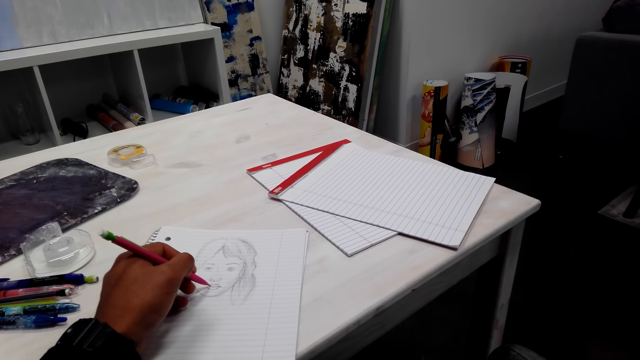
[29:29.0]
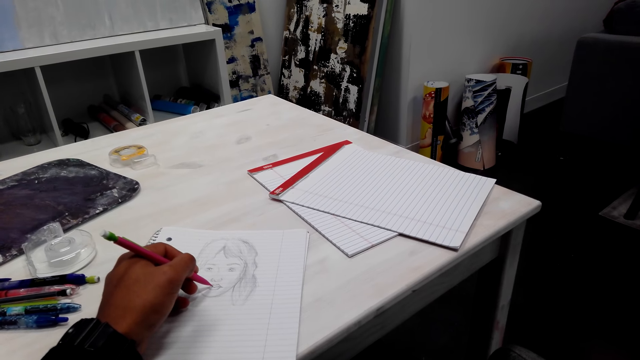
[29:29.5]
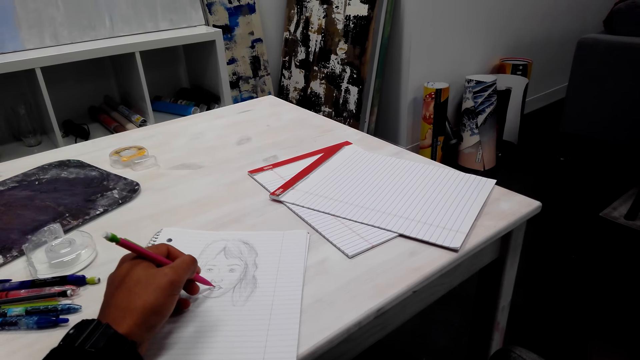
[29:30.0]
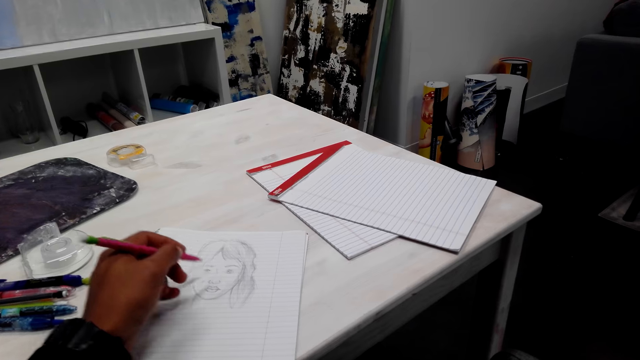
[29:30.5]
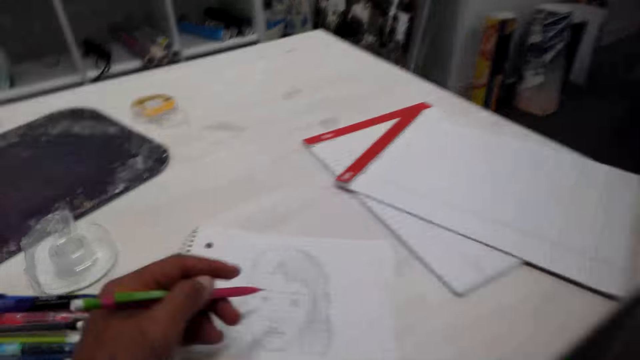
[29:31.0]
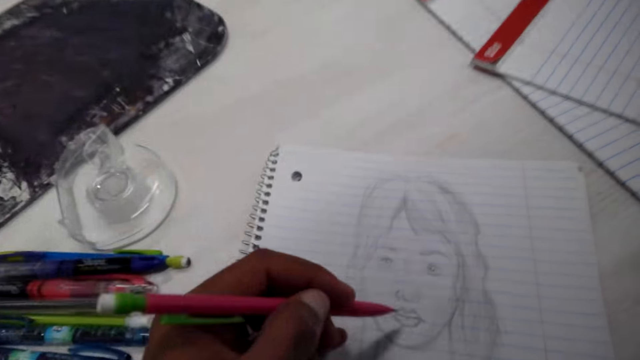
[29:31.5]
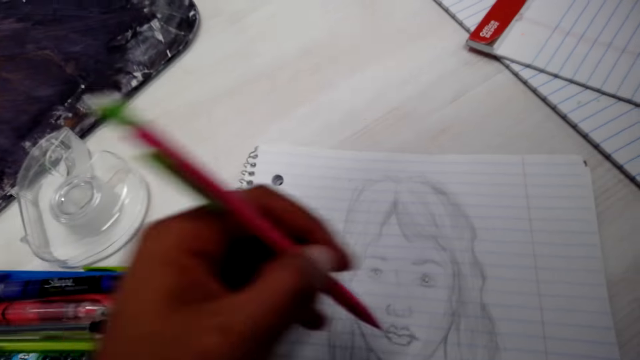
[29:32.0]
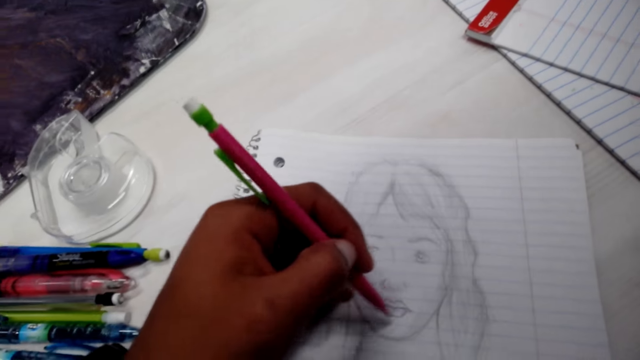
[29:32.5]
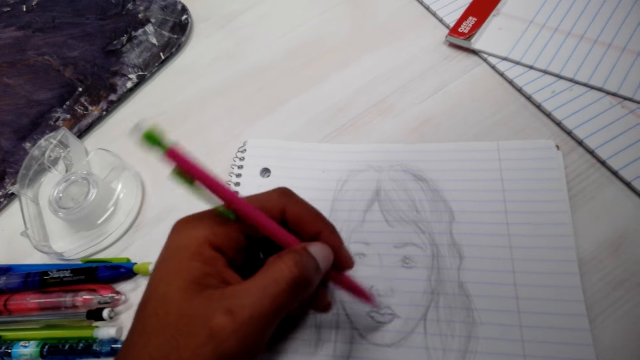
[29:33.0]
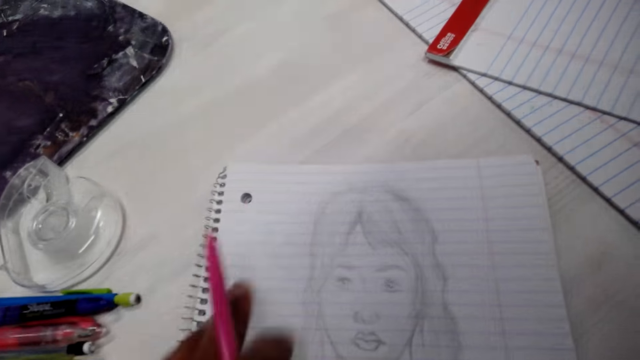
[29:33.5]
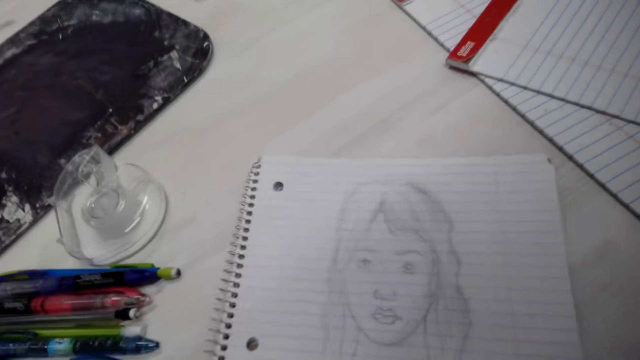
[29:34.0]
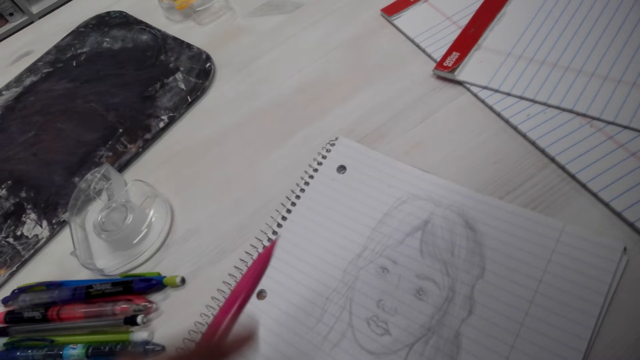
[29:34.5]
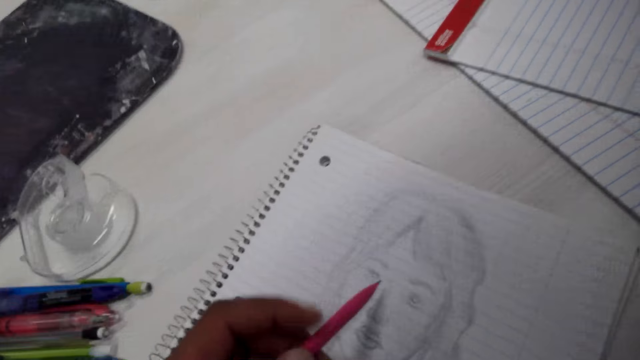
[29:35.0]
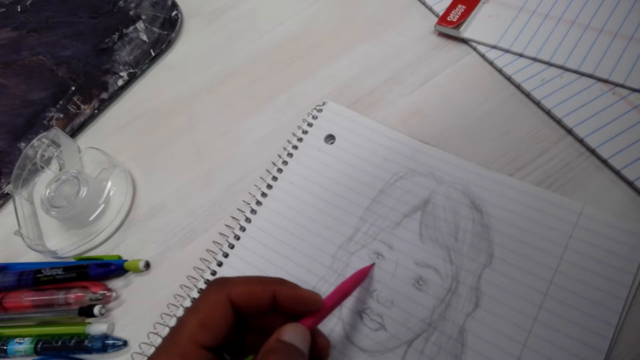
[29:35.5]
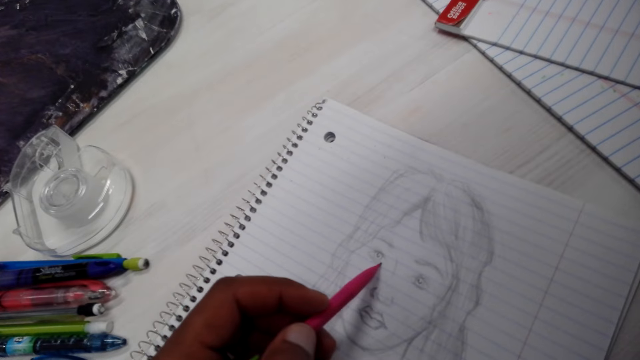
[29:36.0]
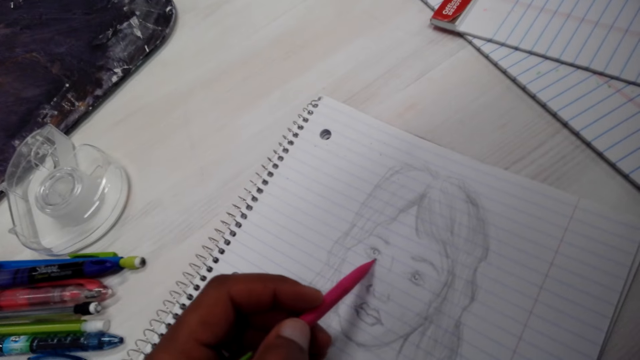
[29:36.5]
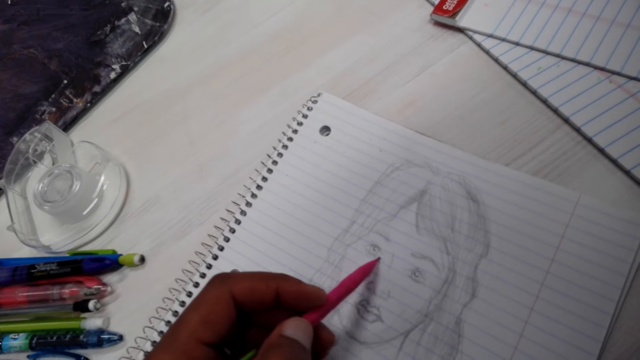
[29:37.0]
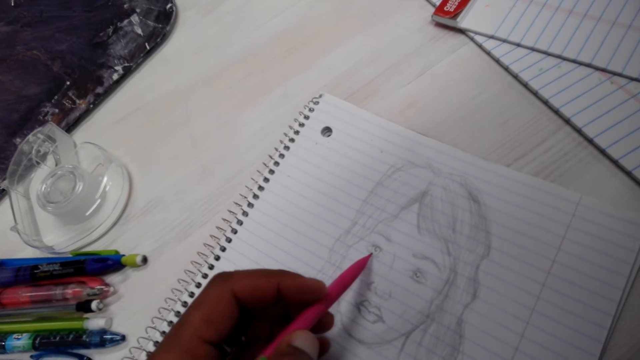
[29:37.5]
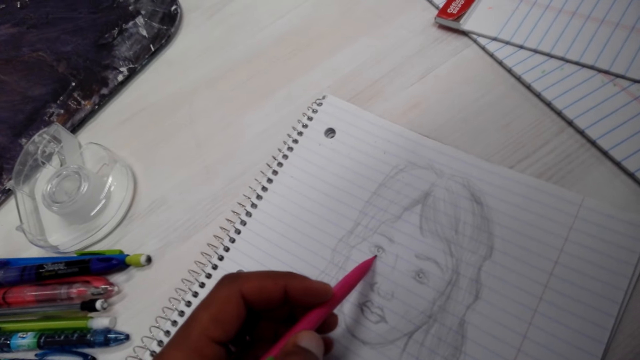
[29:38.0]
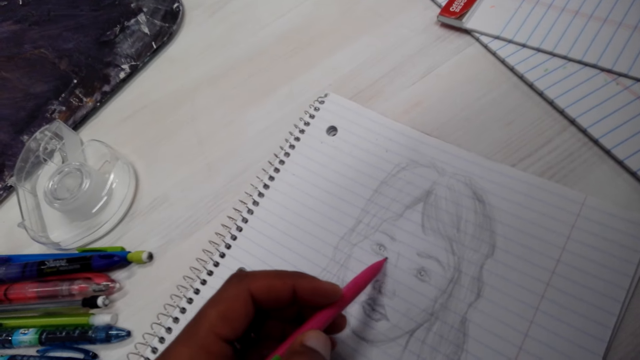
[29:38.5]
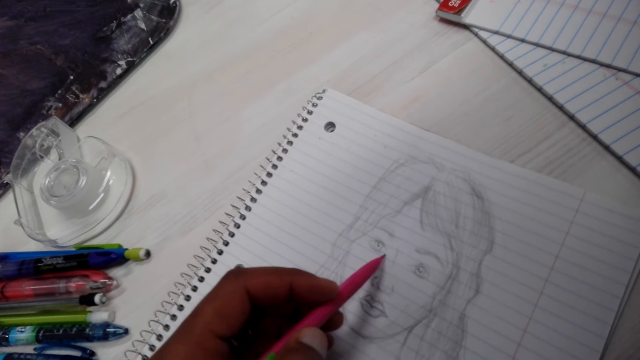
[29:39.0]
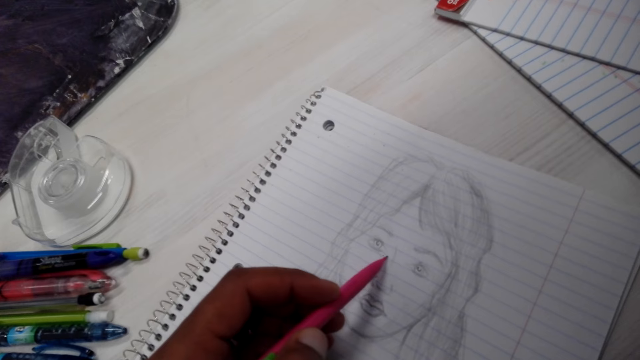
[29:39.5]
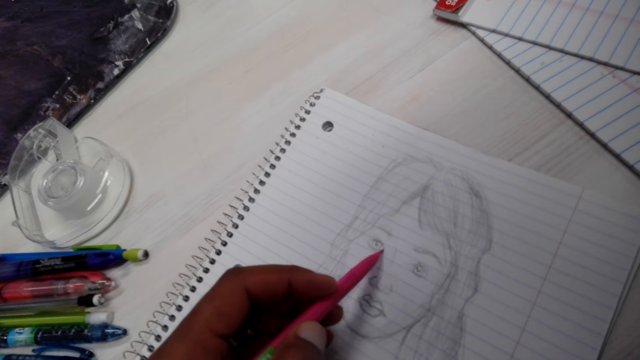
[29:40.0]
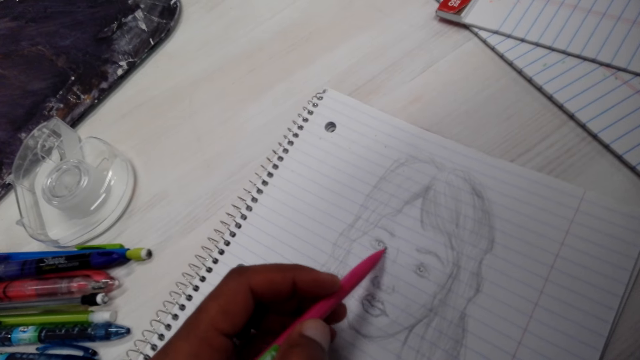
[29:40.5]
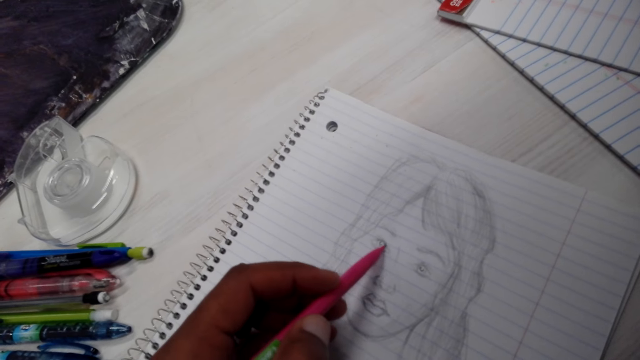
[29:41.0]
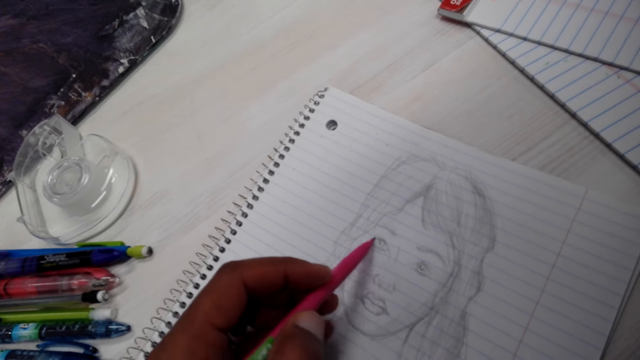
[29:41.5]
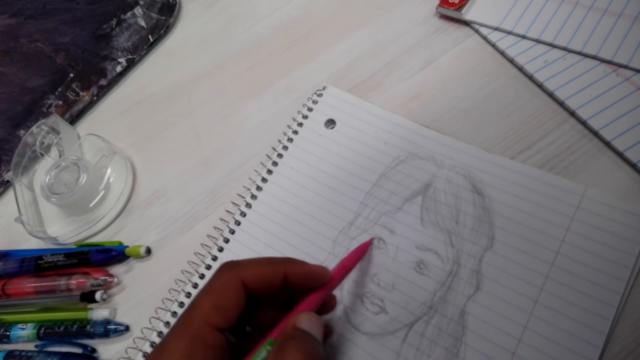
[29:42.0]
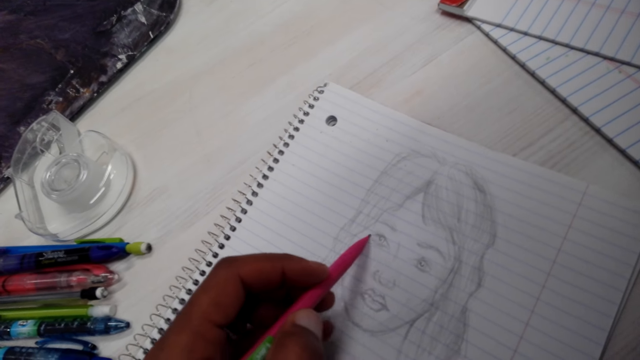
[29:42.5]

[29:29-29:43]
The camera wearer turns the book around. They draw on the book with a pencil.

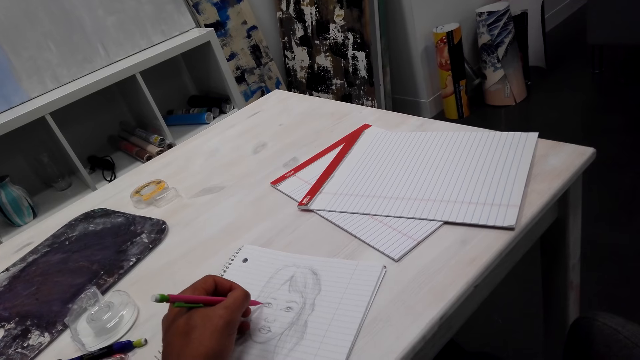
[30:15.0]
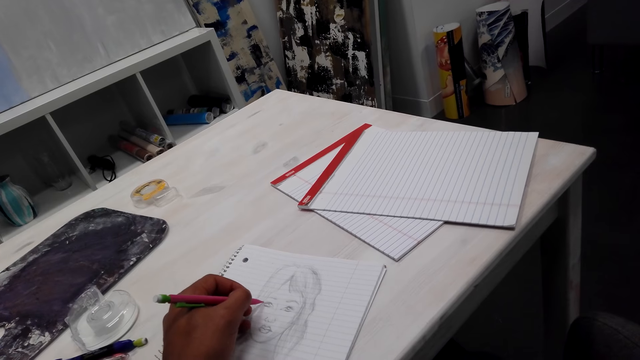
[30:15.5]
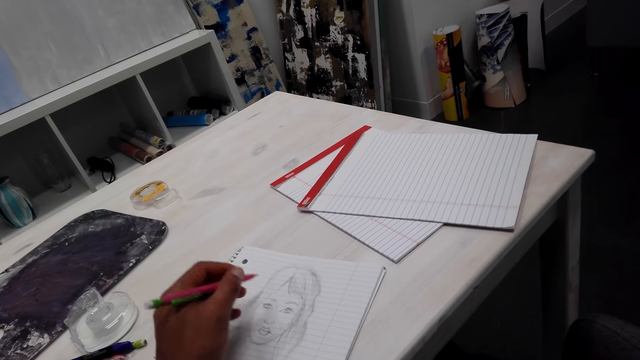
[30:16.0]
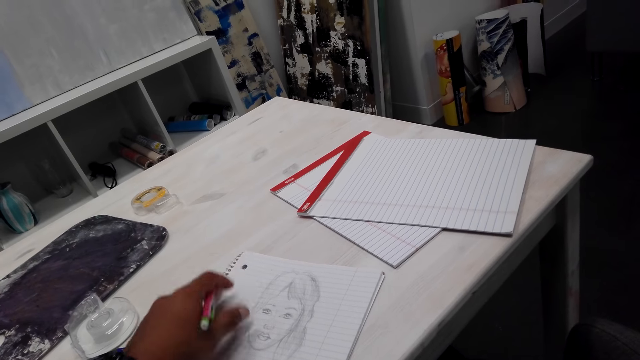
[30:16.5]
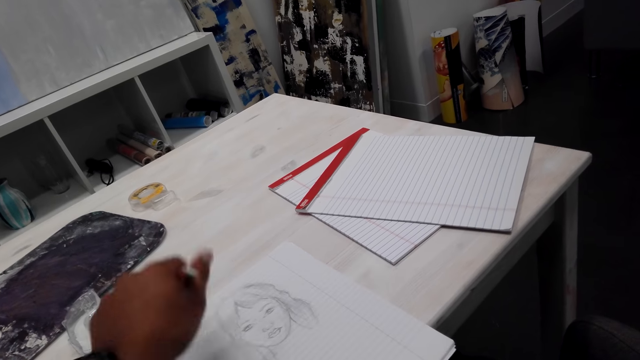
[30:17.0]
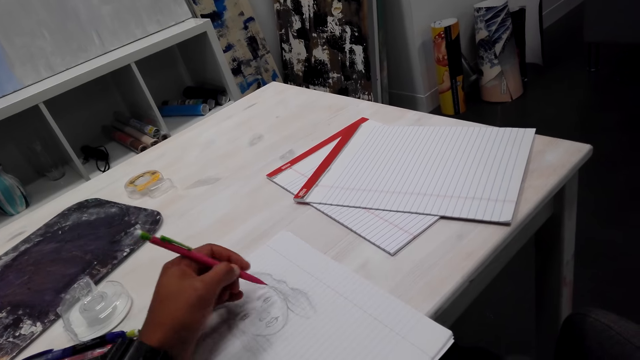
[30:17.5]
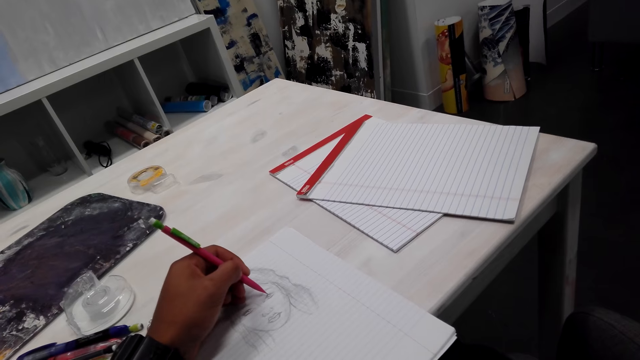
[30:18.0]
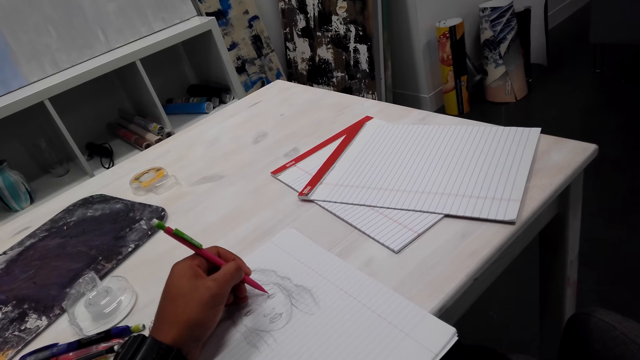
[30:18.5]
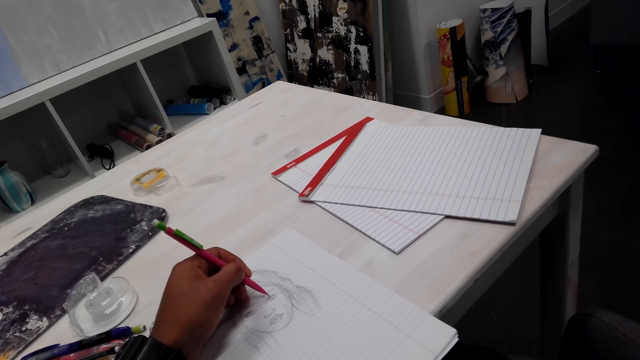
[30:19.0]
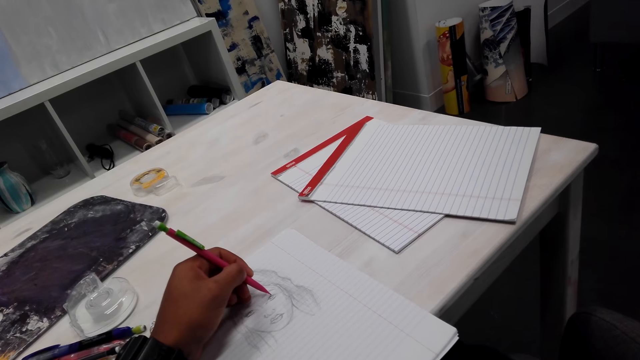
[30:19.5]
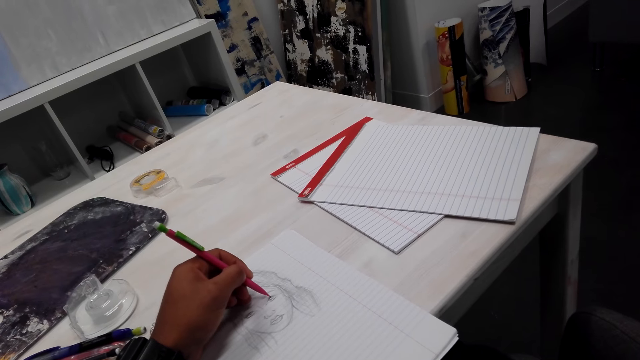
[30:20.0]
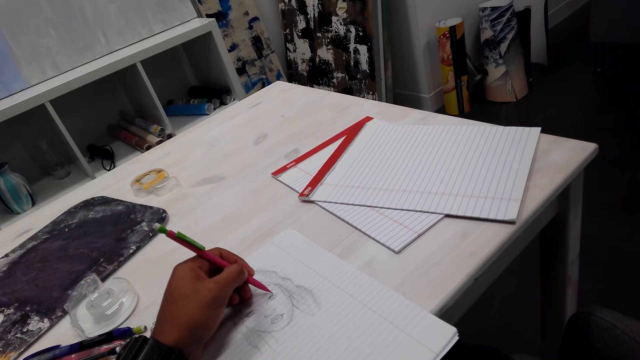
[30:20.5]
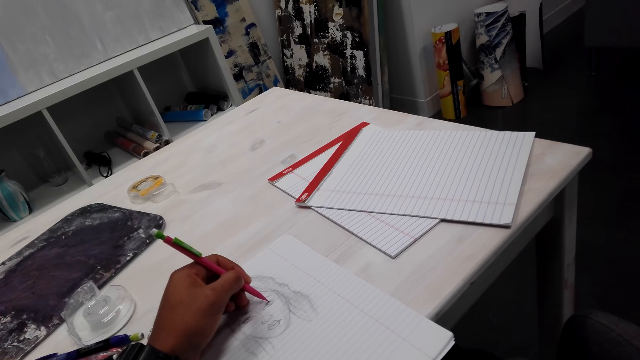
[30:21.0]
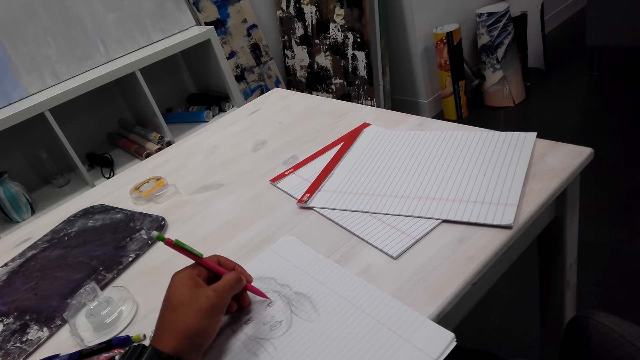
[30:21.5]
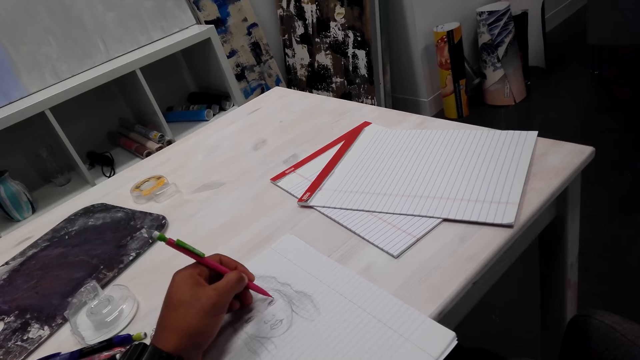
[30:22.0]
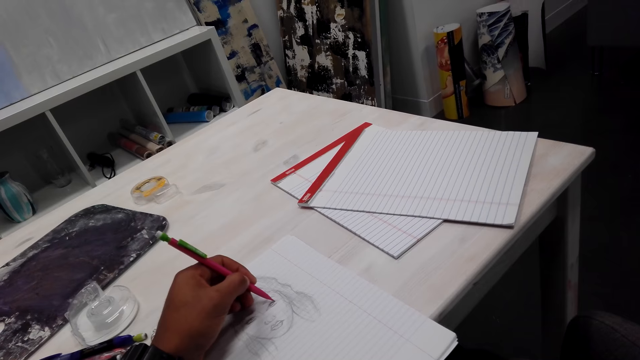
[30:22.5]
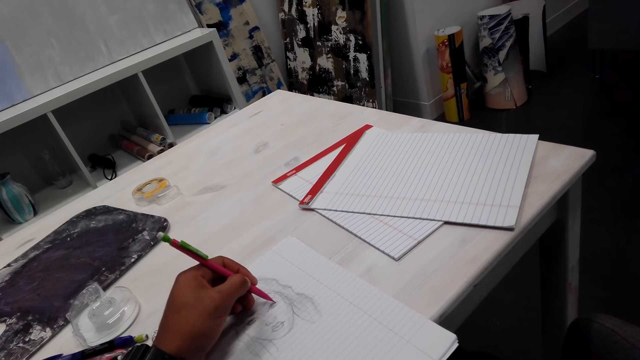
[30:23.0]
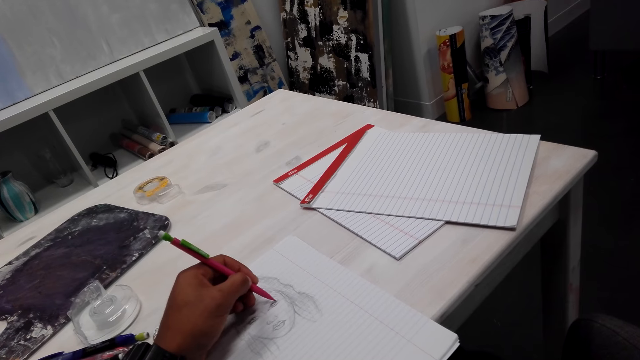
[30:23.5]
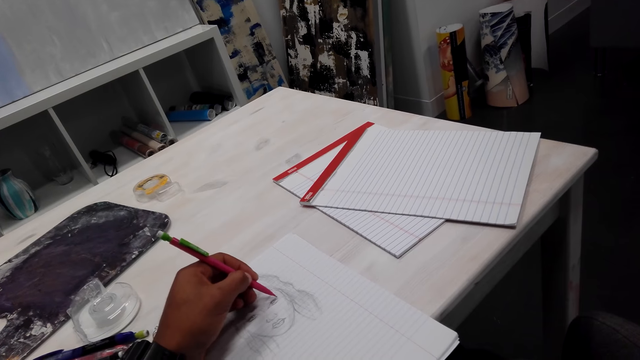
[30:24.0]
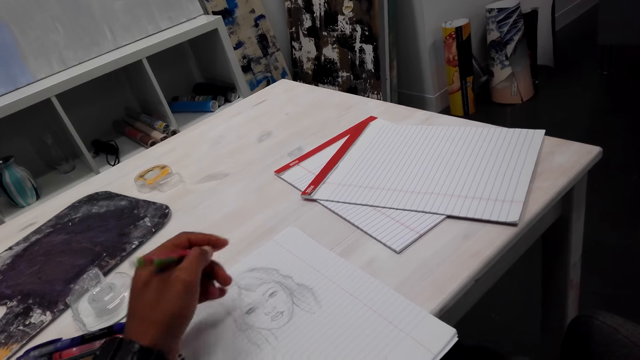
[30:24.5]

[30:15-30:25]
The camera wearer turns the book around. They touch the book. They draw on the book with a pencil.
